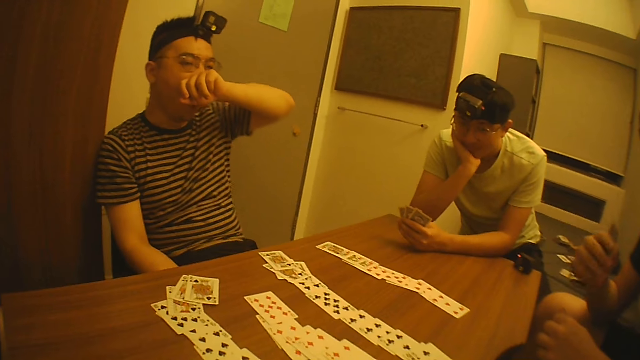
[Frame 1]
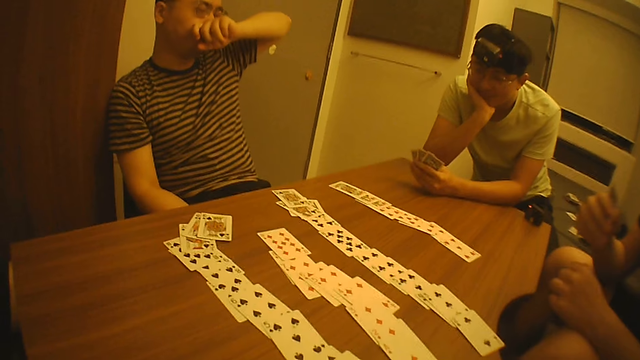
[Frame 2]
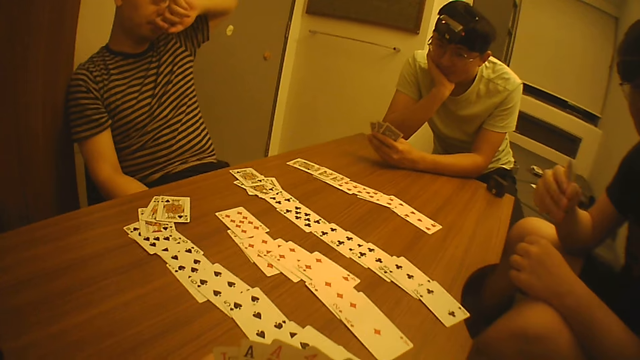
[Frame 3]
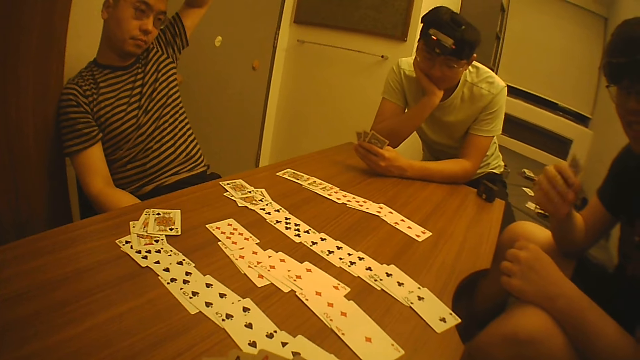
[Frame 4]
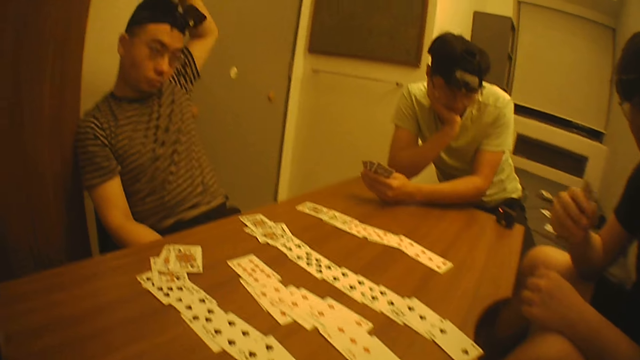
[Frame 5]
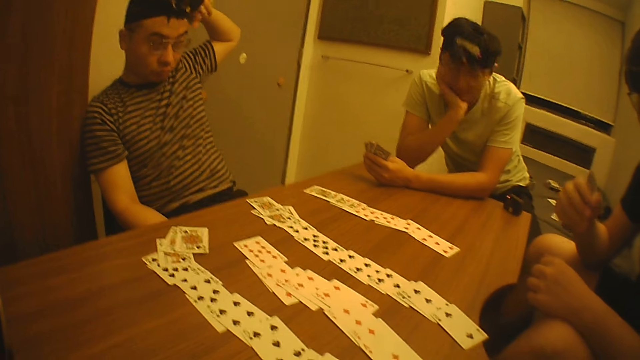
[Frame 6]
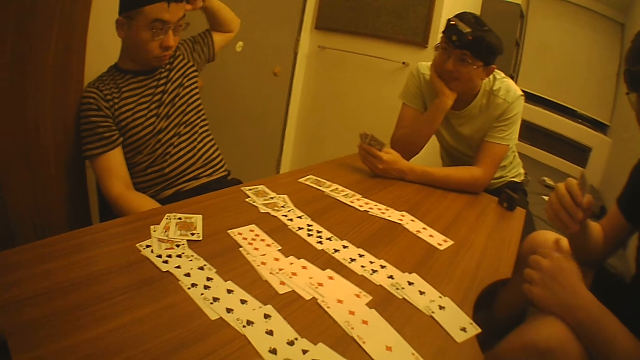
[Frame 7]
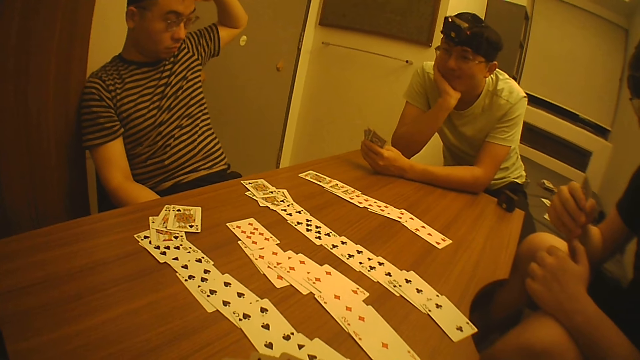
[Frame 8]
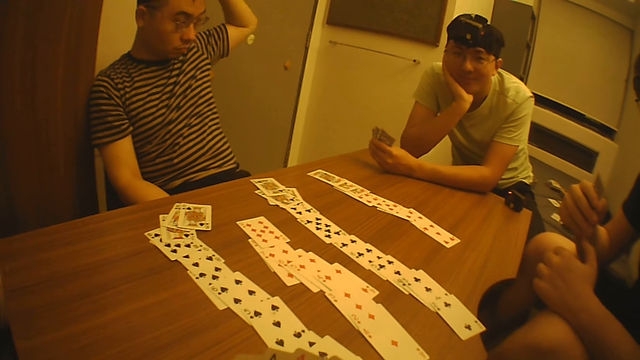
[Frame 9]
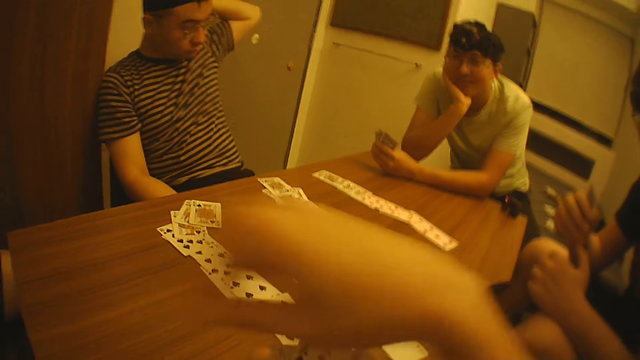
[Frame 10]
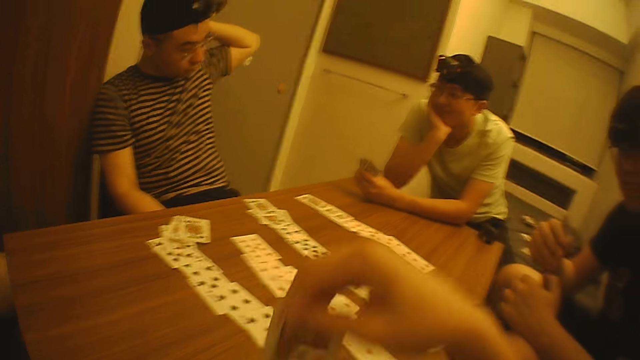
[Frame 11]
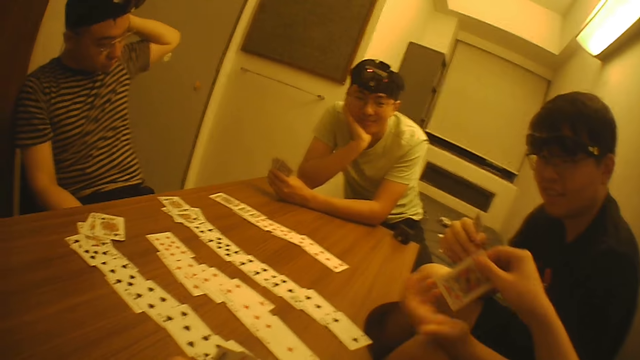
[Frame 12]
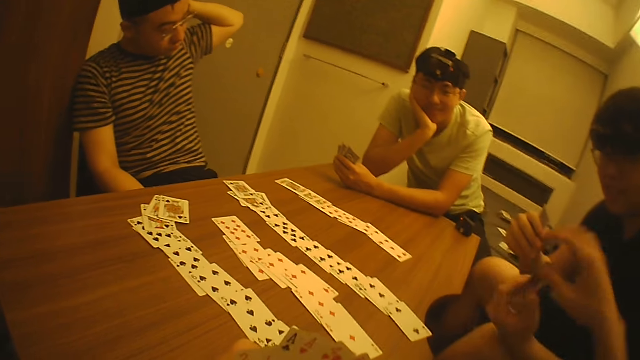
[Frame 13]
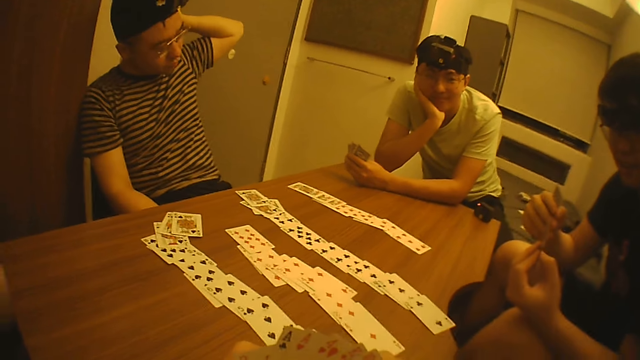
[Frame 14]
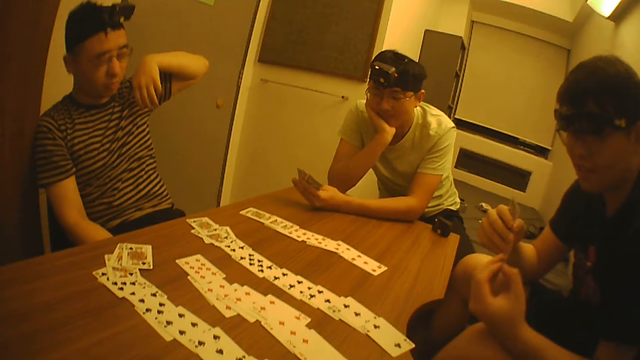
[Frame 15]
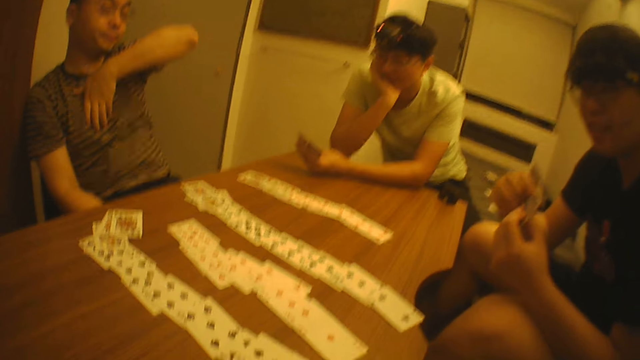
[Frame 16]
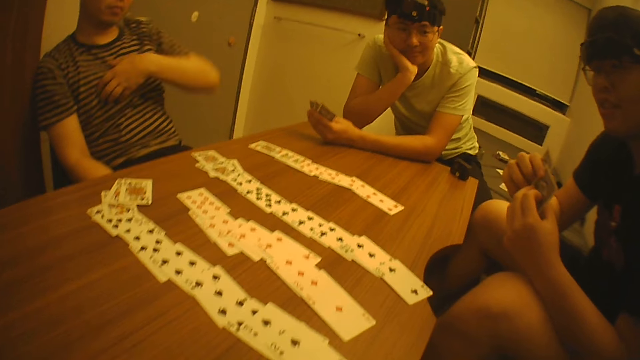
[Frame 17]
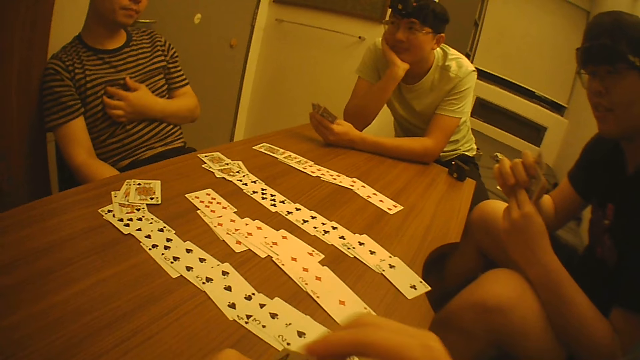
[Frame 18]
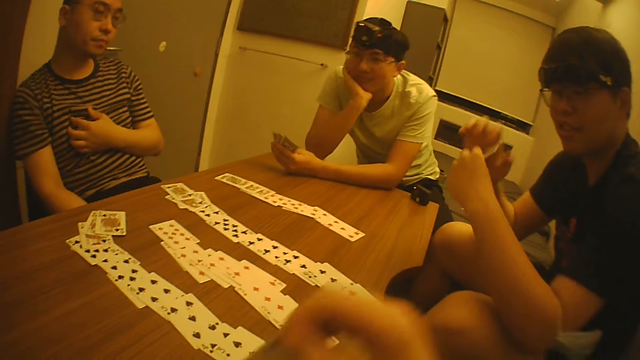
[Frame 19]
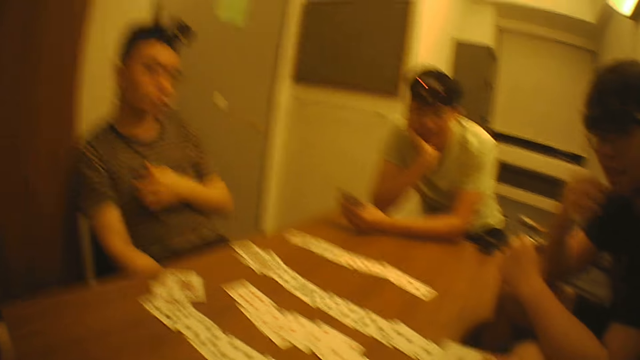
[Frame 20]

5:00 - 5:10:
The camera wearer covers his mouth with his hand. He places a hand in his hand. A man shakes his head. The camera wearer passes a card to another man. The man picks up the card. The camera wearer holds his chest with his hand.

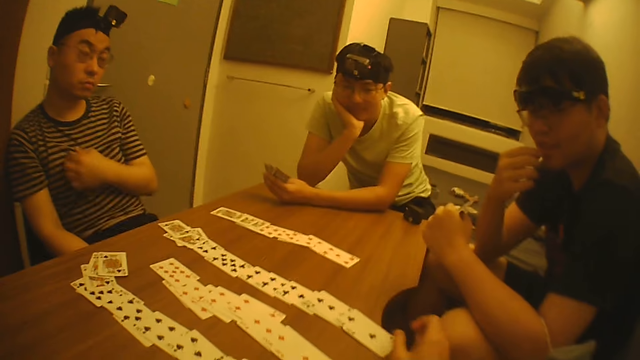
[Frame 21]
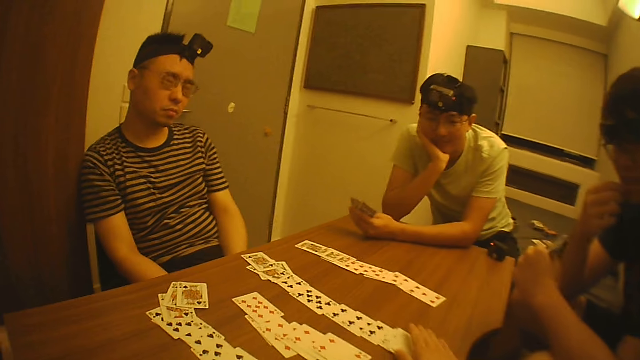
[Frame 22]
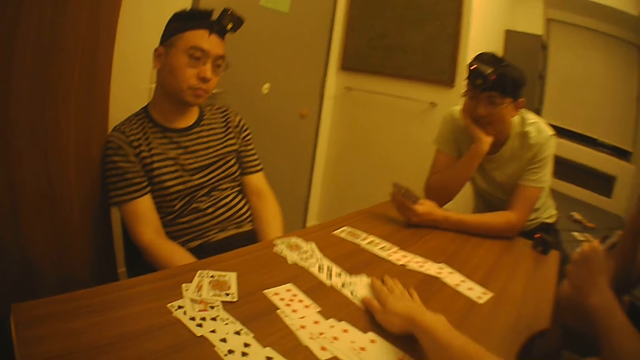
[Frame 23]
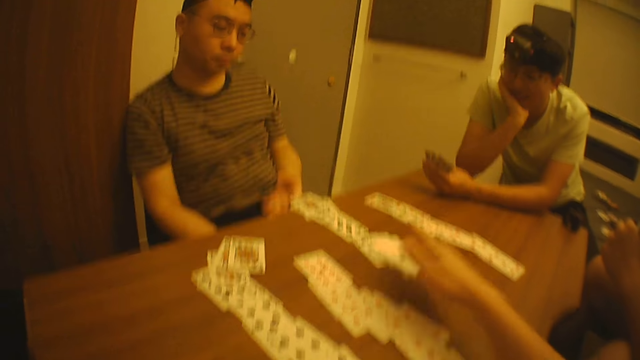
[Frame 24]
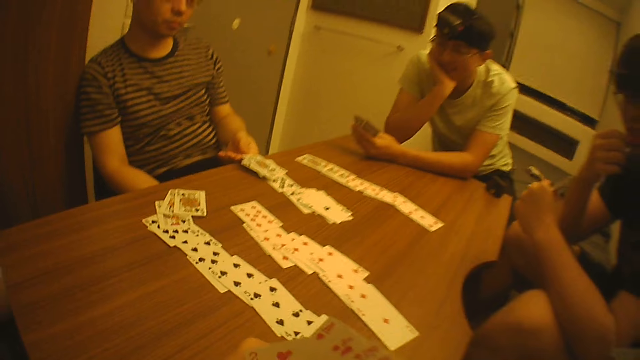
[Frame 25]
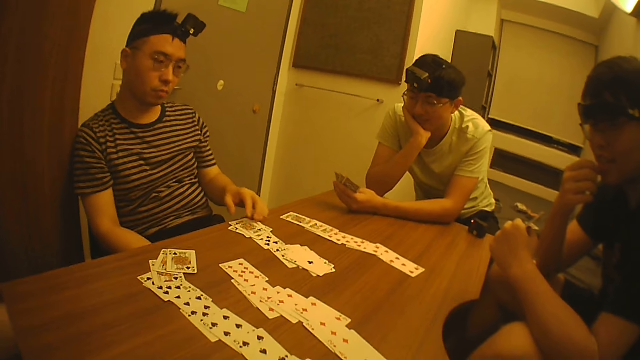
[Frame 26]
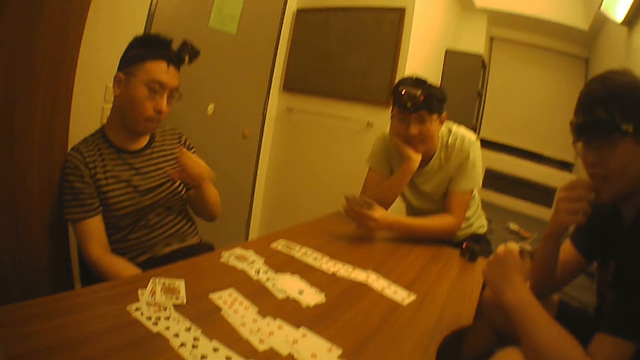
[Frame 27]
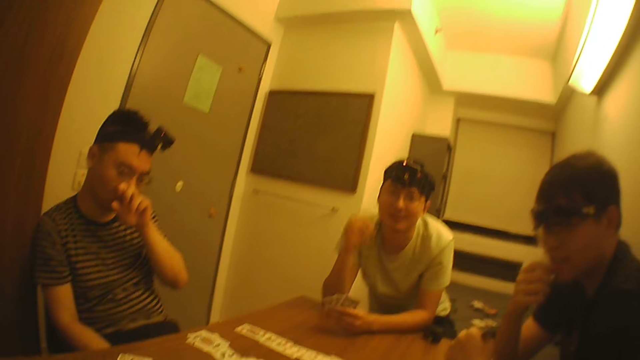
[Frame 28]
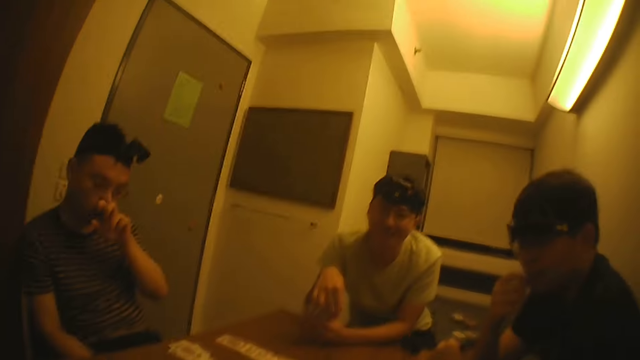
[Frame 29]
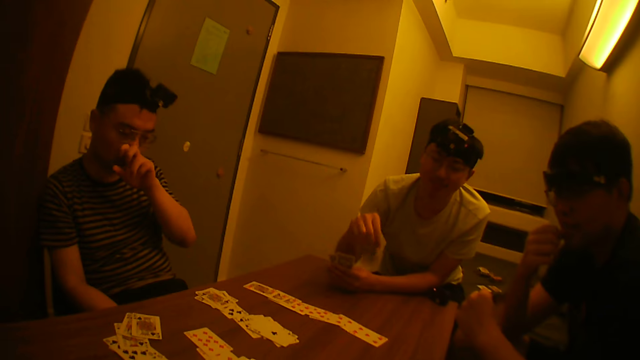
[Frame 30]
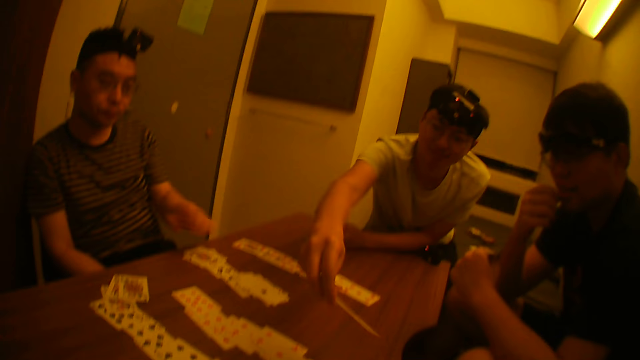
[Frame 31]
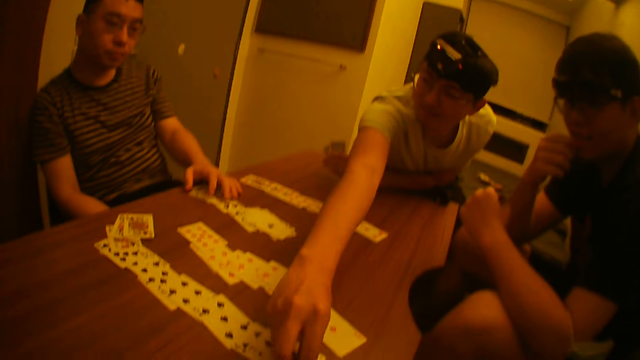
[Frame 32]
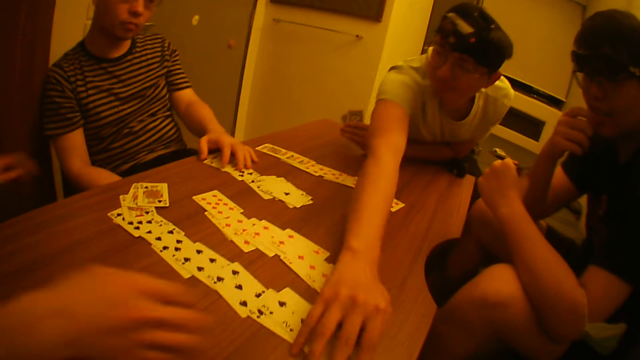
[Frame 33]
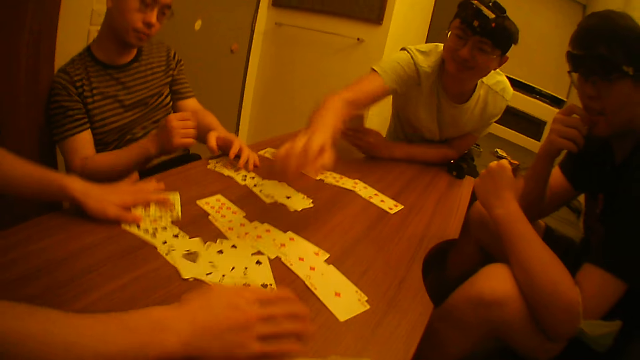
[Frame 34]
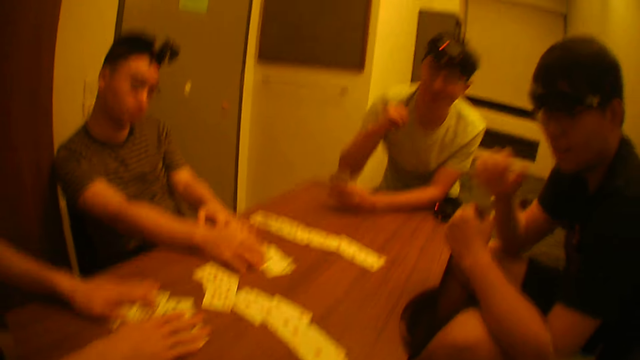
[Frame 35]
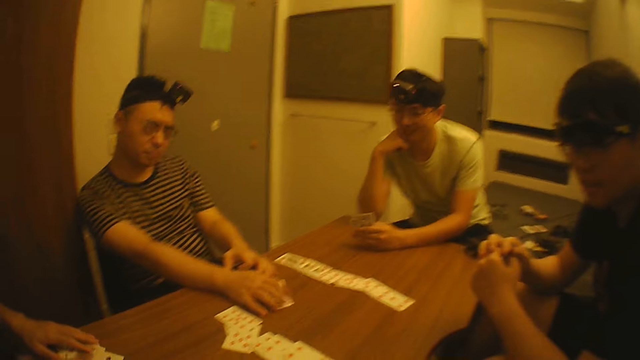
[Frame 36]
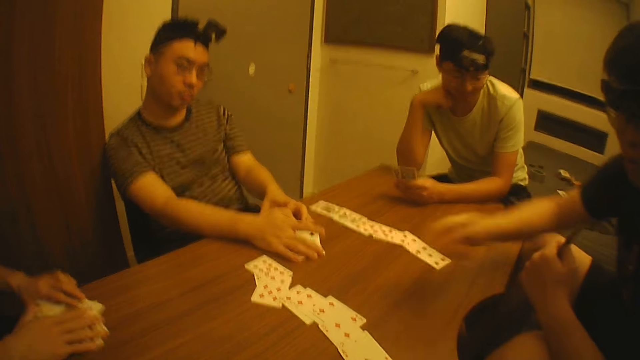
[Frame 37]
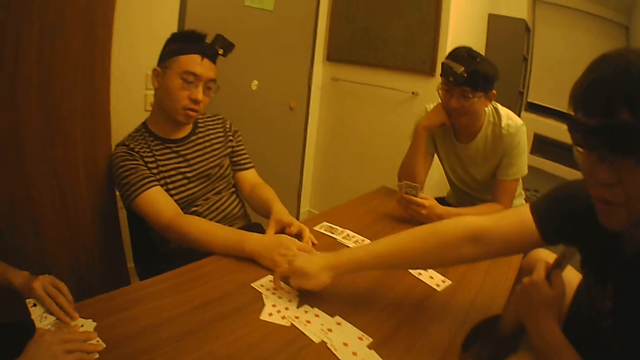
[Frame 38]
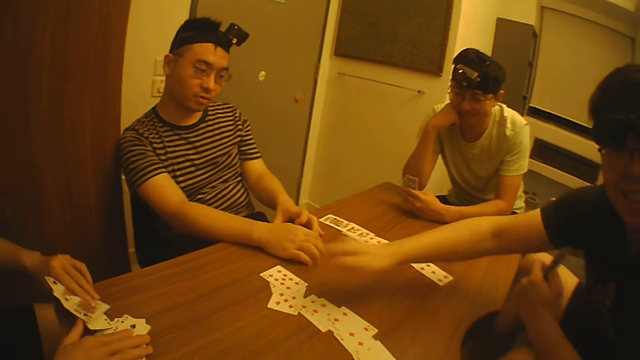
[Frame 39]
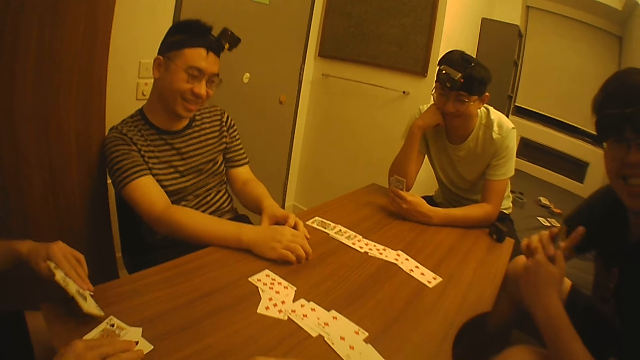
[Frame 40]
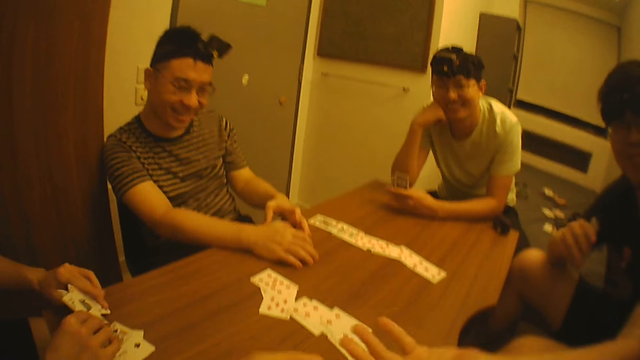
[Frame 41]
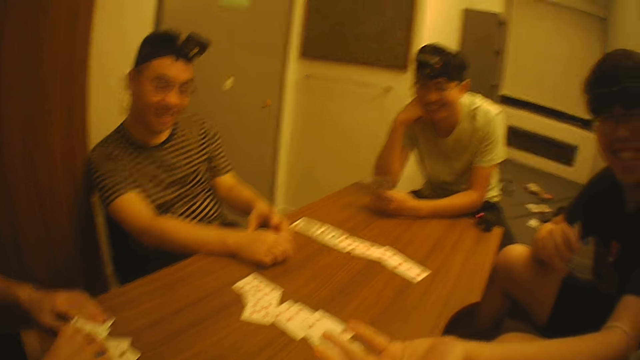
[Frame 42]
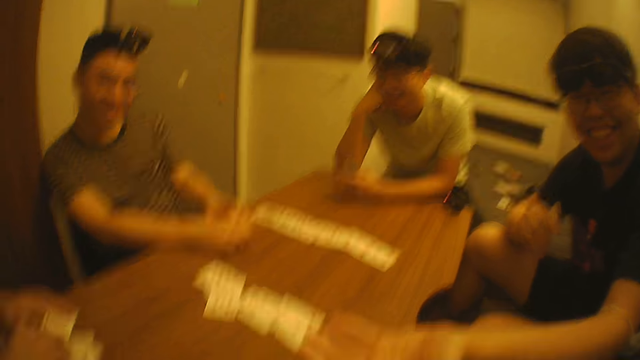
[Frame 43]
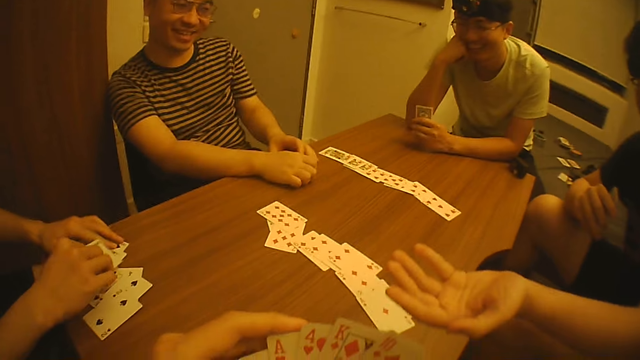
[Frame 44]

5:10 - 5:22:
A man drops his hand. The camera wearer adjusts the cards on the table with his right hand. He drops his hand. Another man places a card on the table. The camera wearer interacts with a third man. He hits his nose with his hand. The third man pushes a card on the table, adjusts the cards on the table with his right hand, and puts another card on the table with his right hand. A man packs the cards on the table with his right hand. The camera wearer pulls a card on the table. The first man touches a card on the table.
